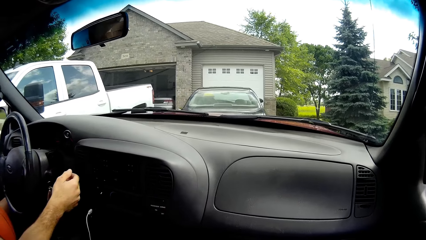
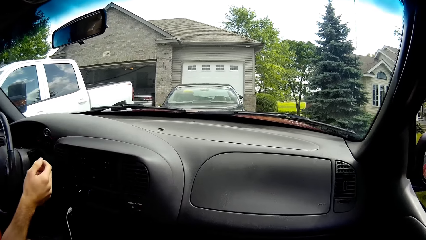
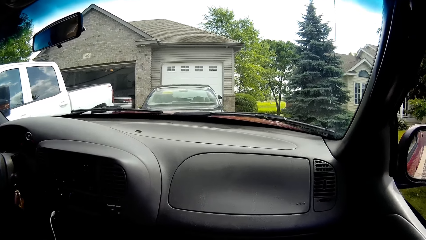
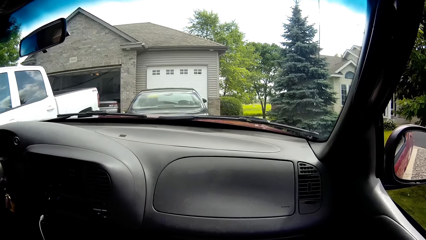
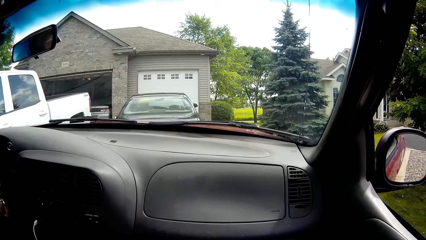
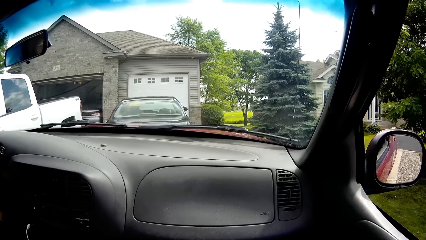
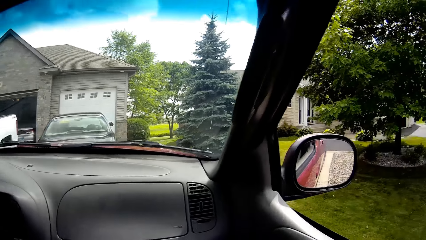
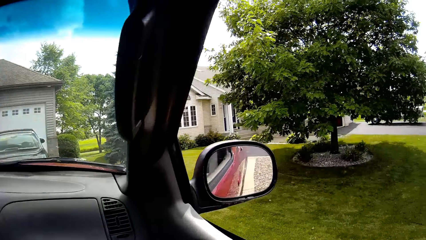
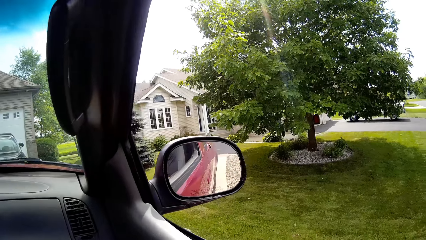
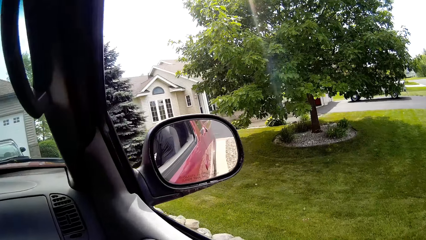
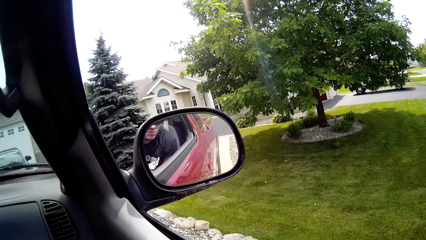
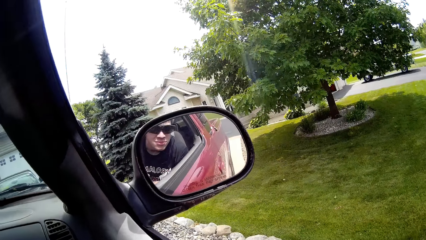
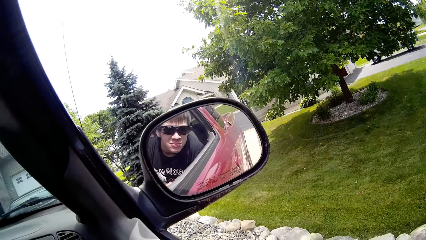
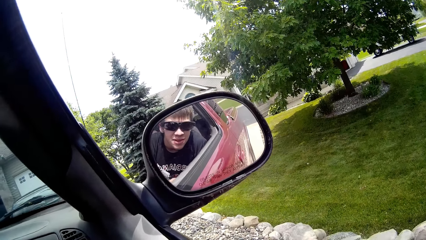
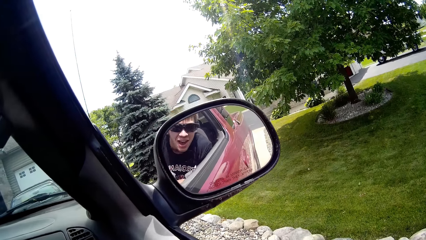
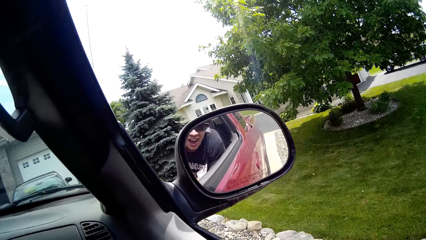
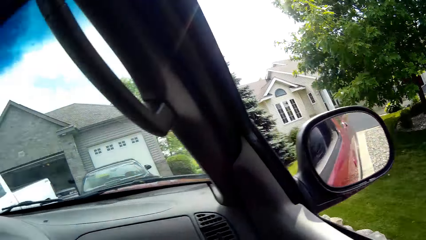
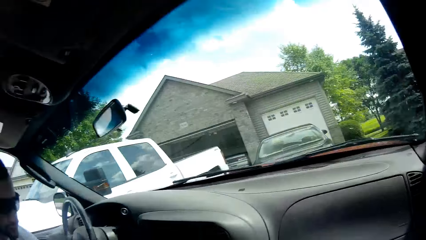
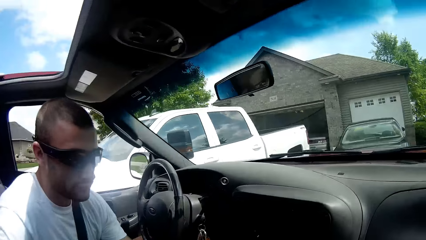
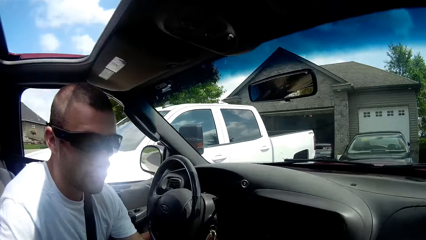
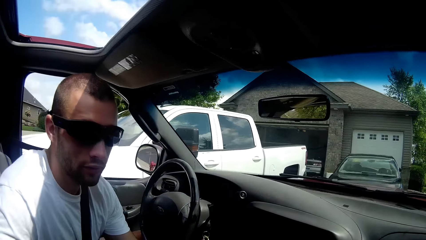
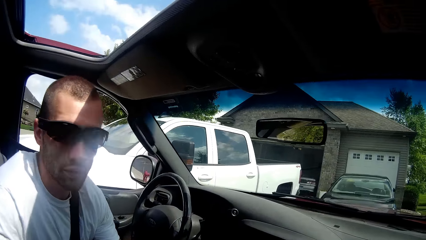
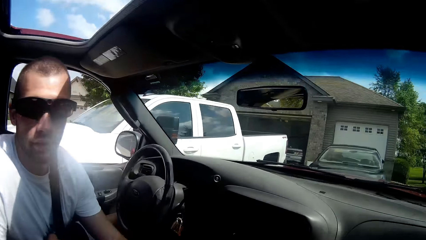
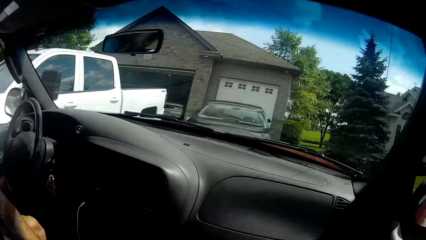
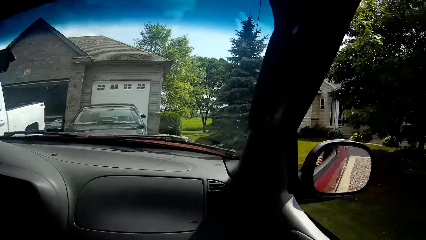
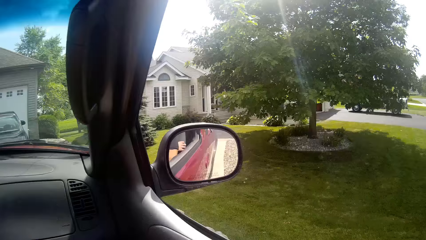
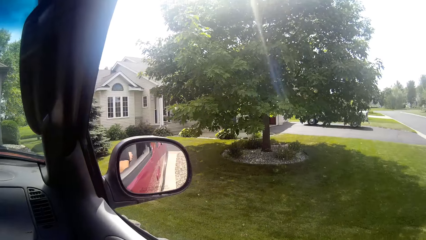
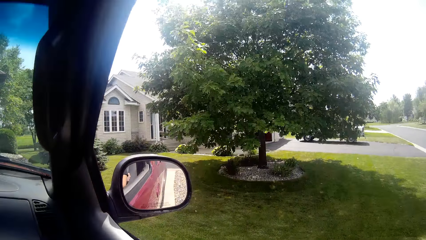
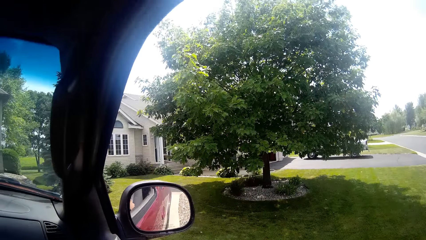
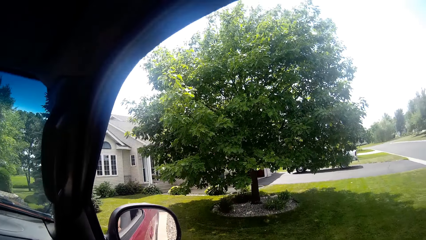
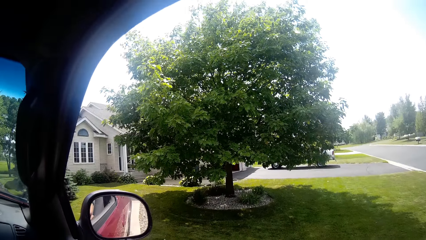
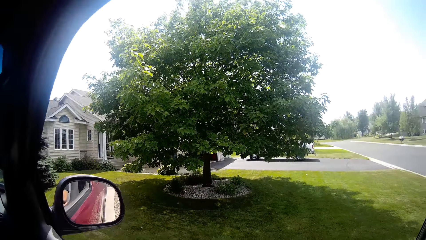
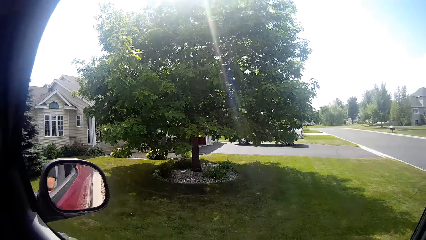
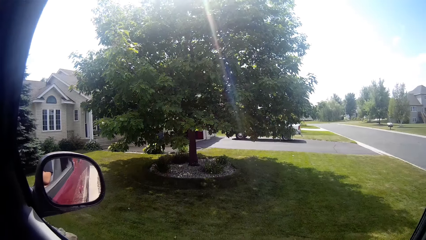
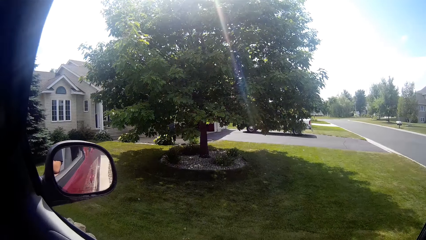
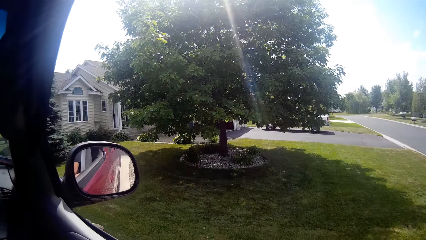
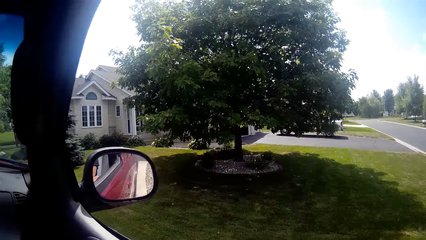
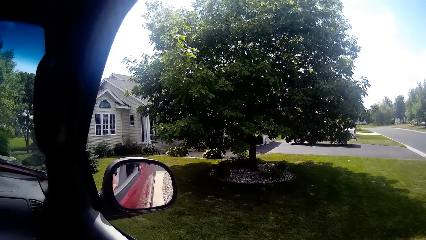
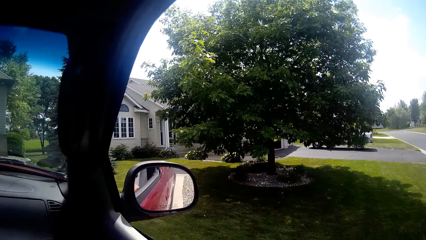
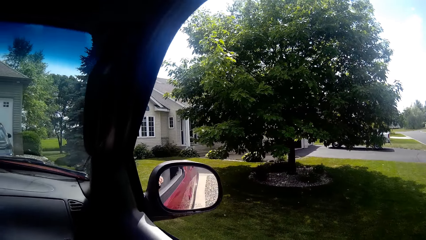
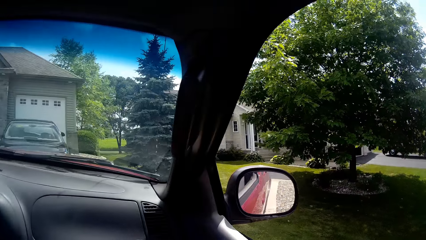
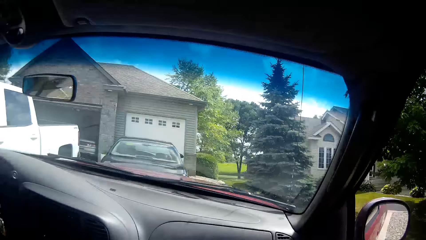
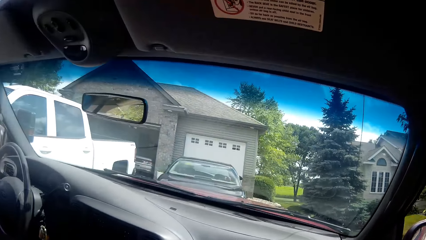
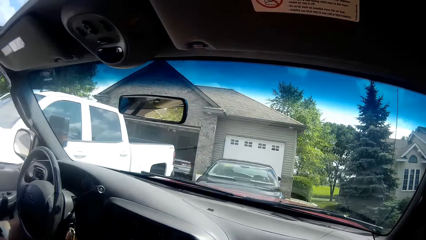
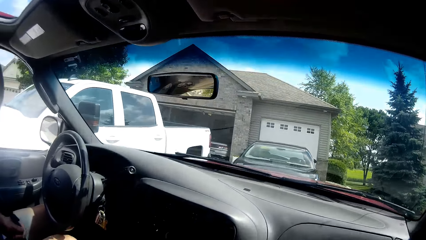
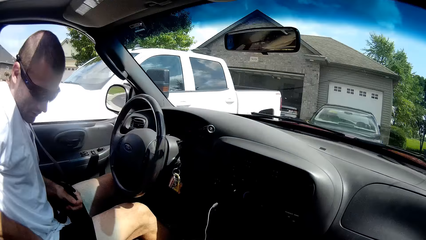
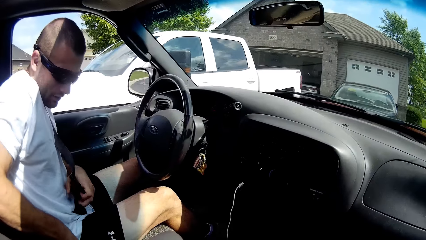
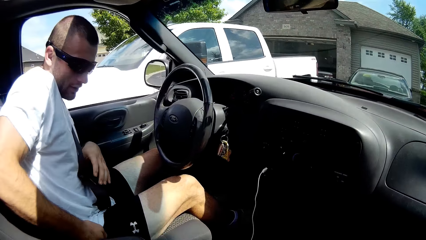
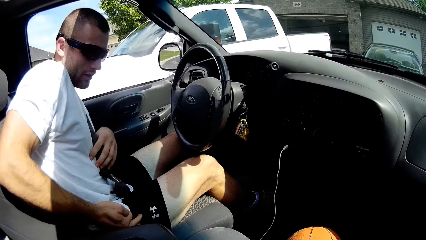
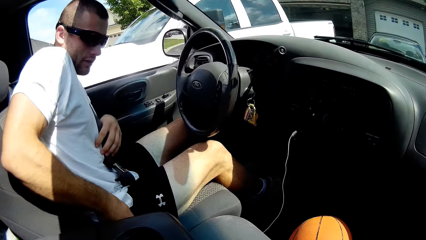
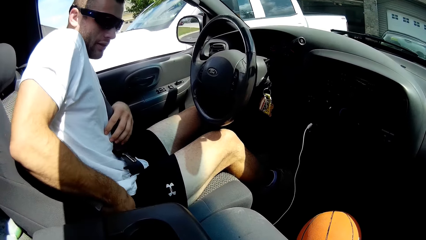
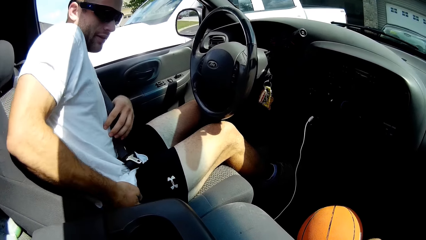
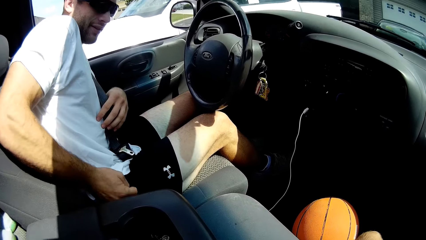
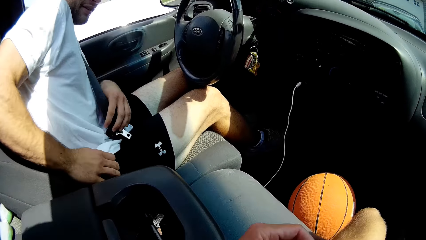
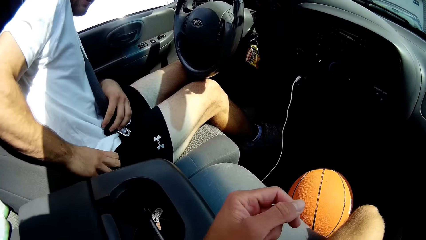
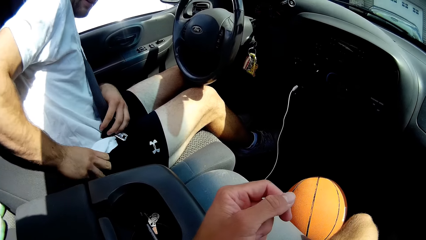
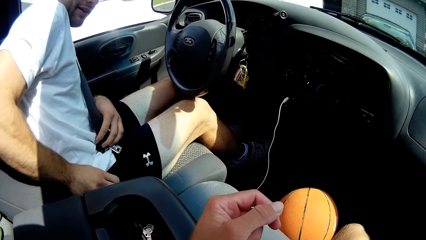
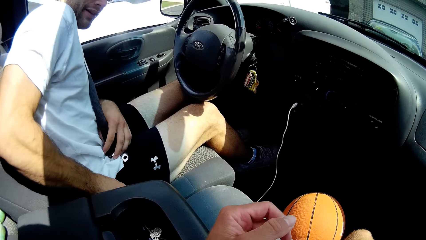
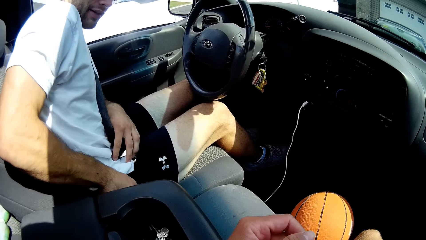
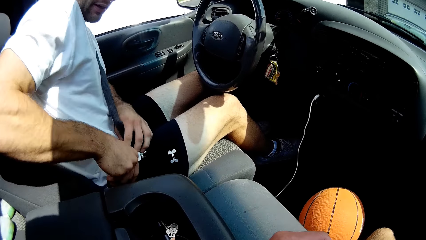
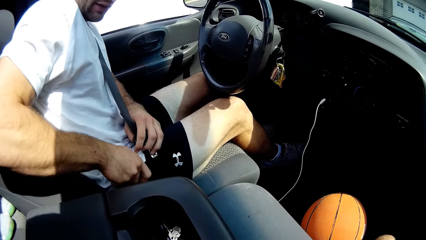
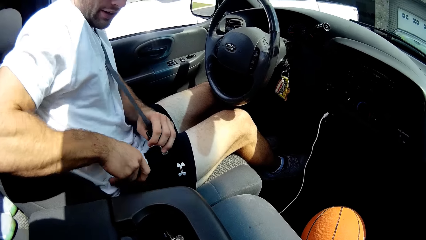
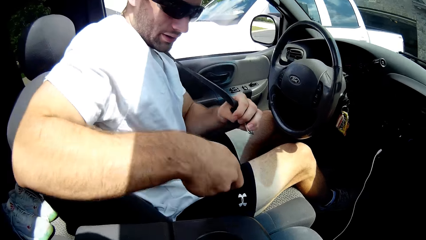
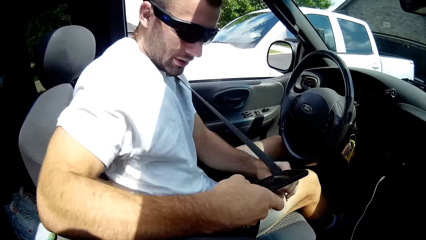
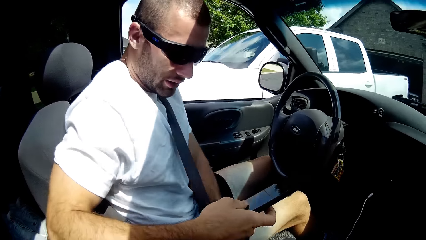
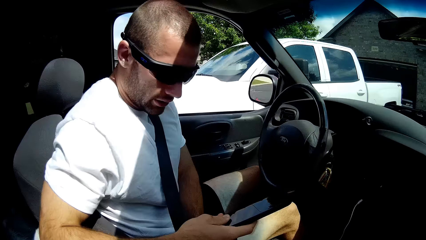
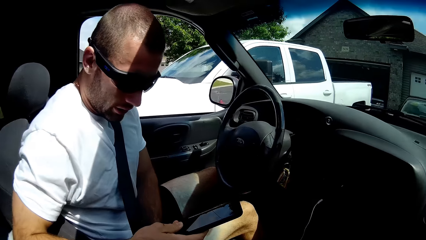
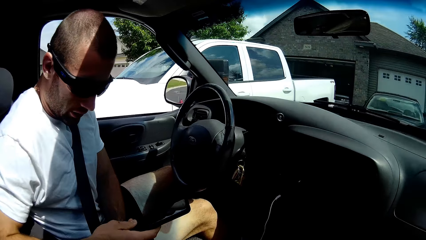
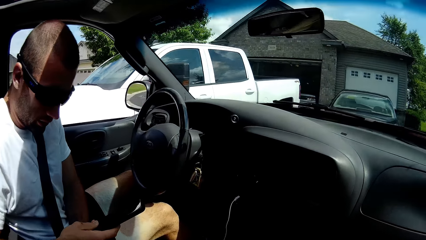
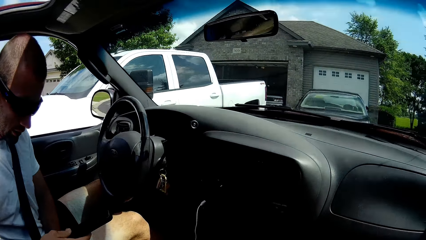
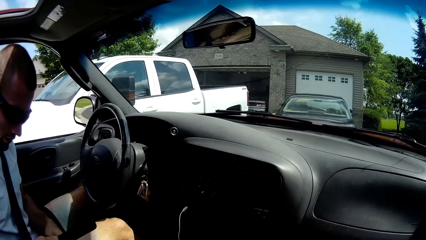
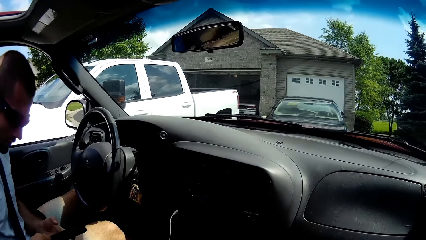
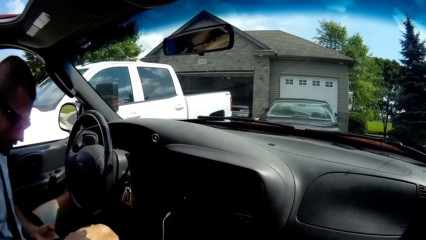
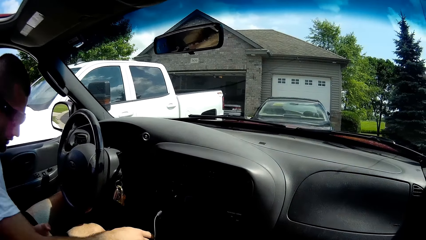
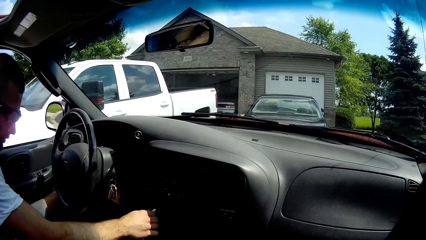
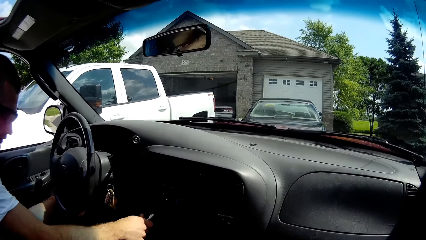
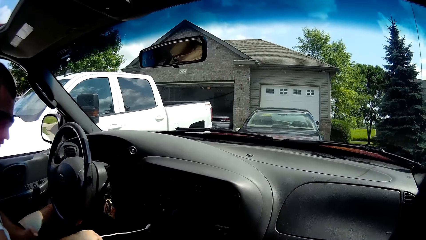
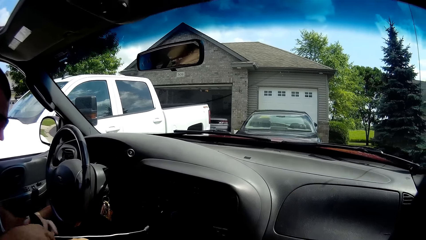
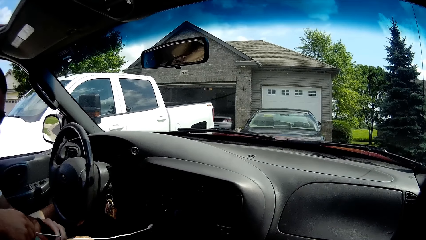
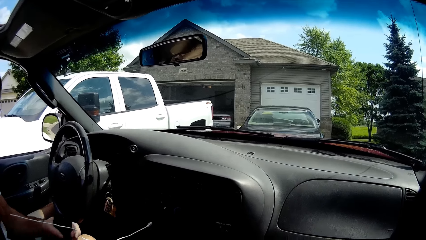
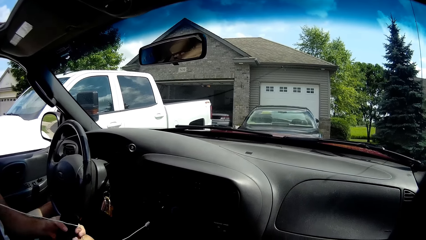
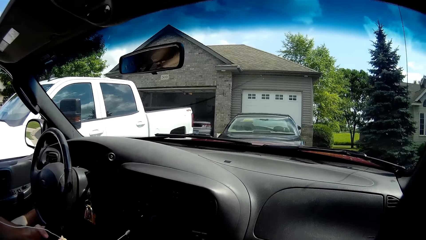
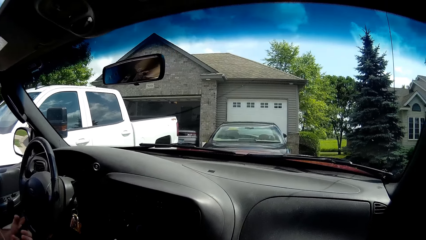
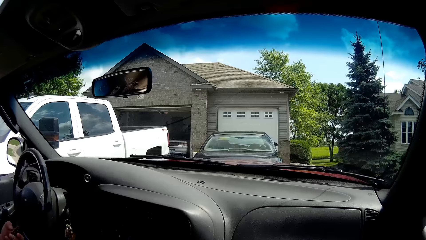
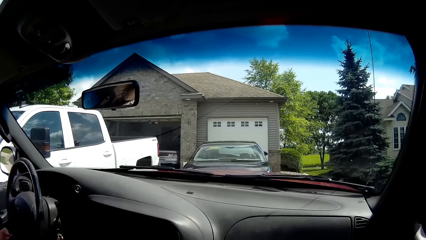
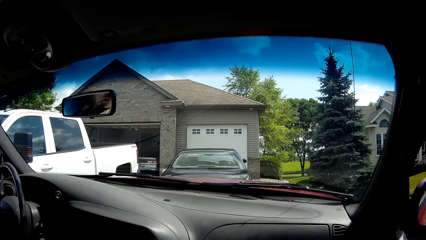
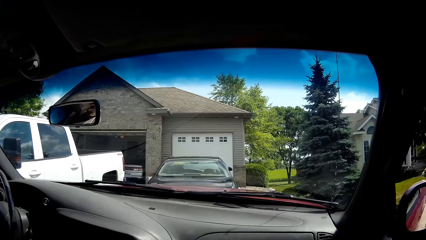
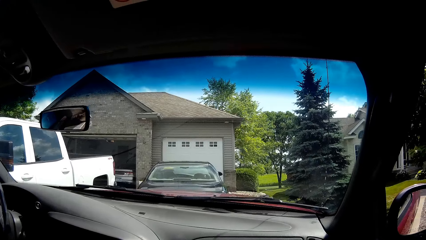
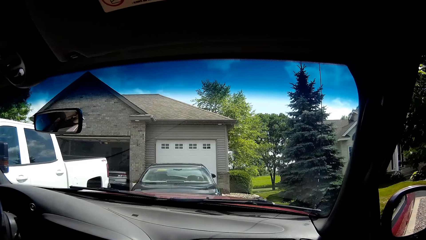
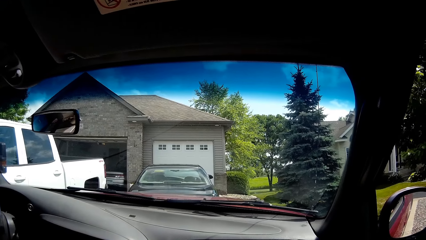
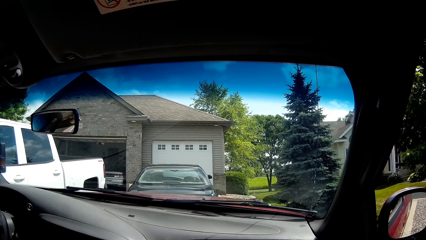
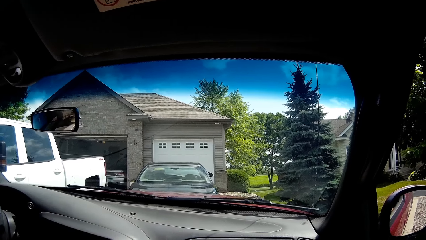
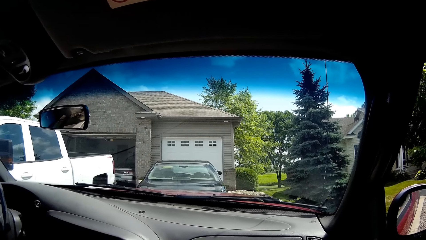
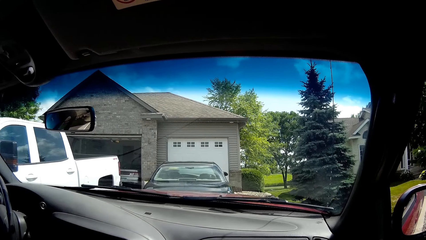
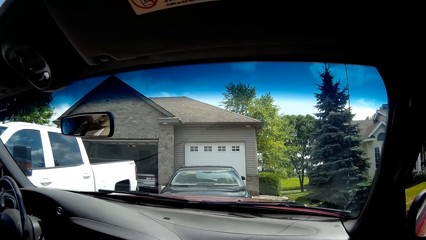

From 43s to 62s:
The camera wearer looks around. They look in the side mirror. They speak. A man speaks and picks up the phone from his pocket. The camera wearer talks with the man. The man touches the phone. The man pulls the charging cable. The camera wearer looks around.
